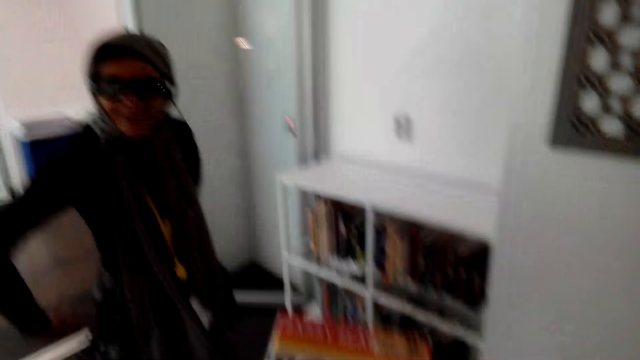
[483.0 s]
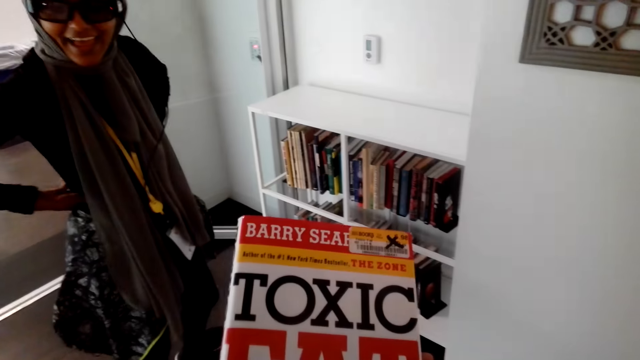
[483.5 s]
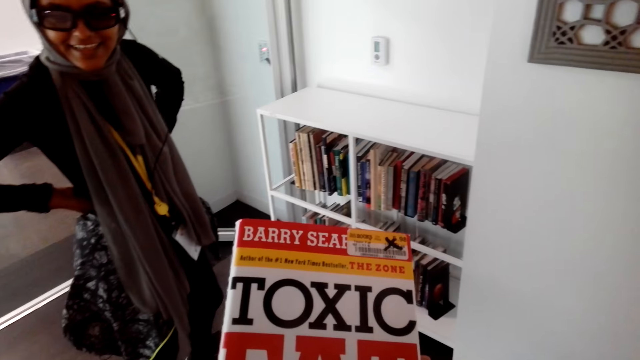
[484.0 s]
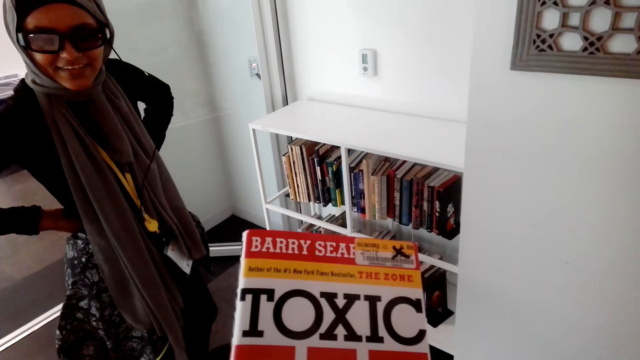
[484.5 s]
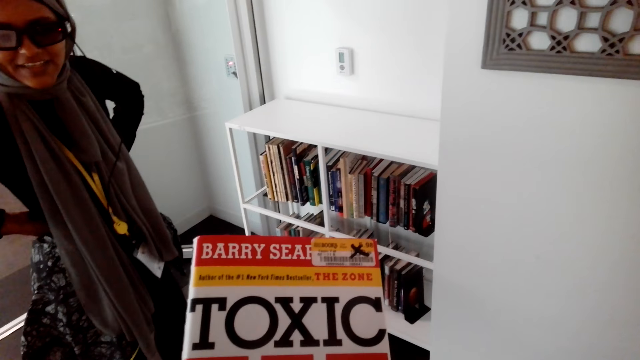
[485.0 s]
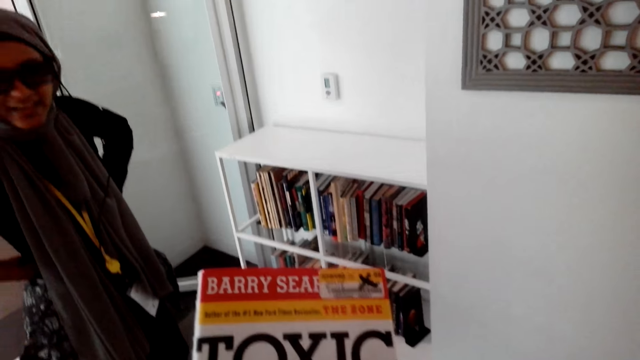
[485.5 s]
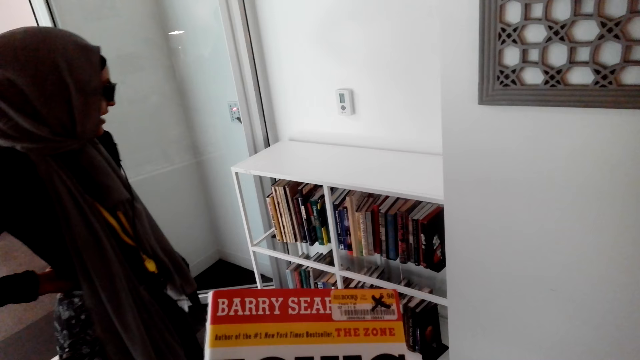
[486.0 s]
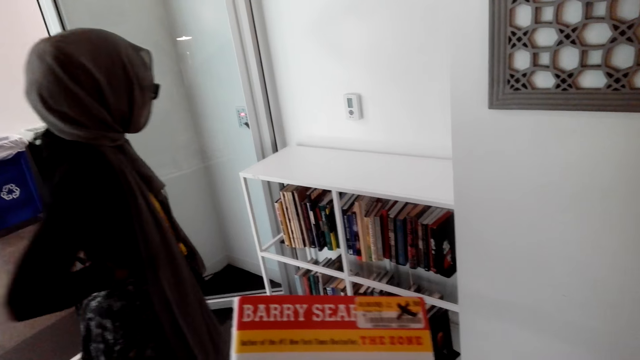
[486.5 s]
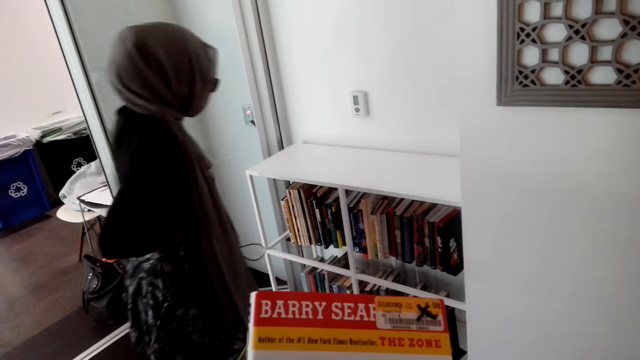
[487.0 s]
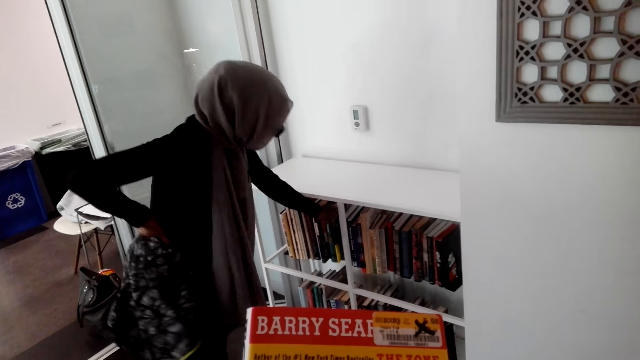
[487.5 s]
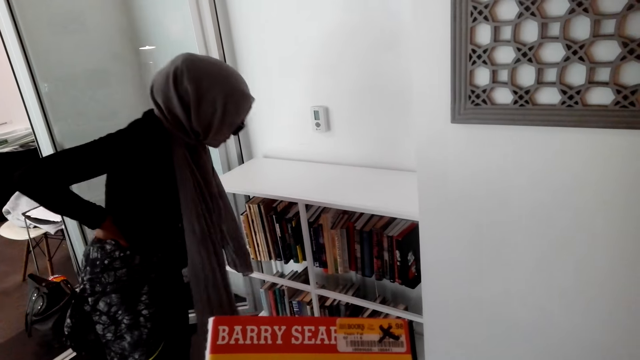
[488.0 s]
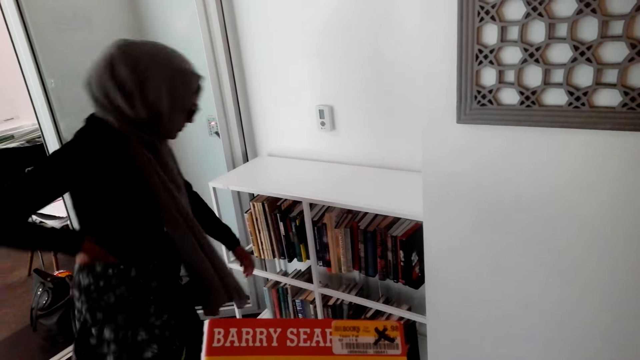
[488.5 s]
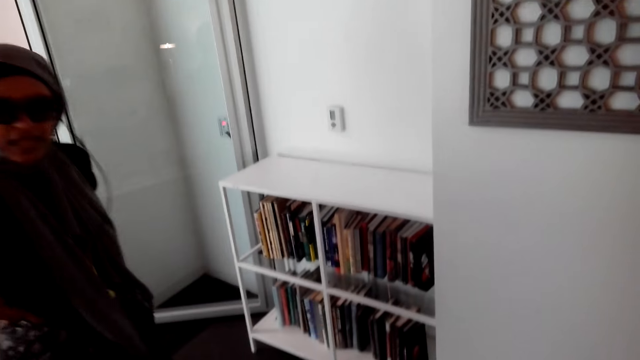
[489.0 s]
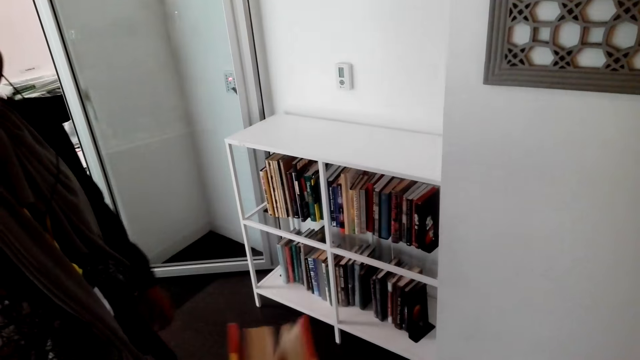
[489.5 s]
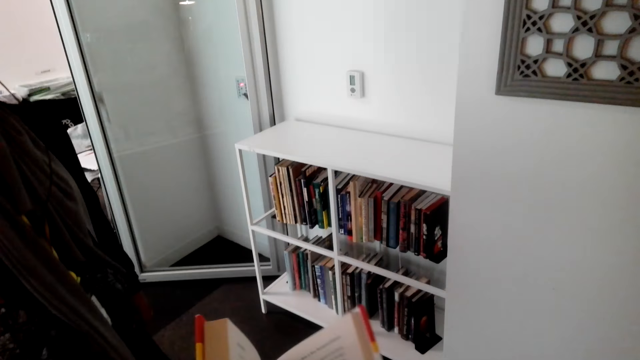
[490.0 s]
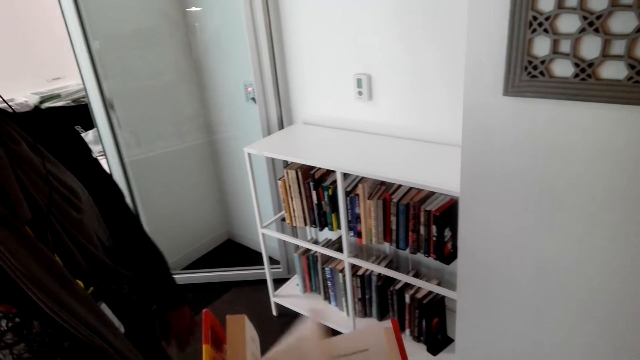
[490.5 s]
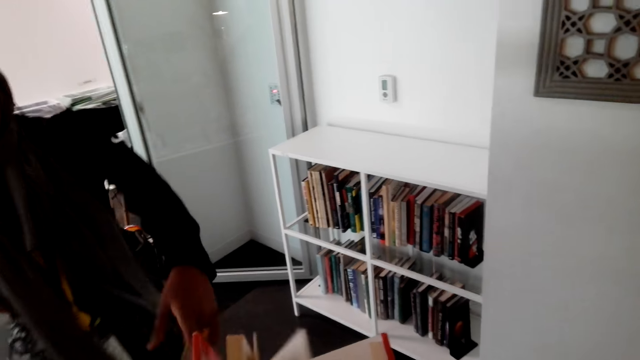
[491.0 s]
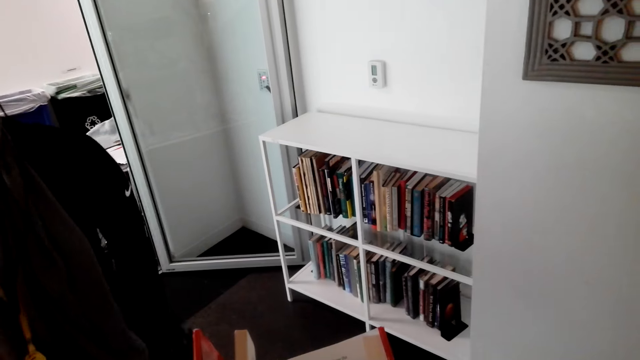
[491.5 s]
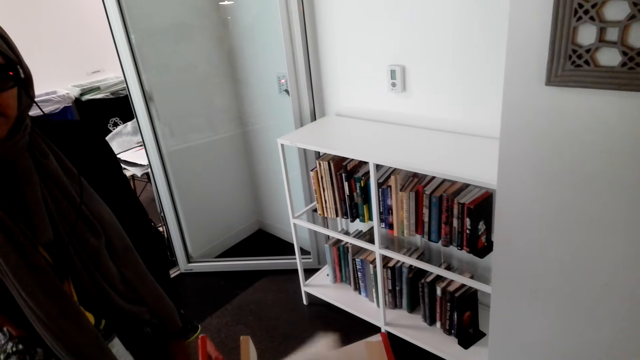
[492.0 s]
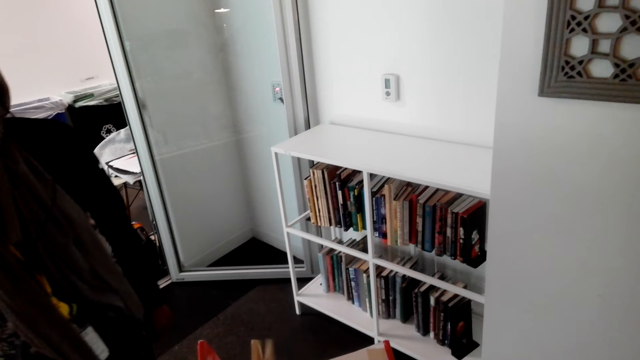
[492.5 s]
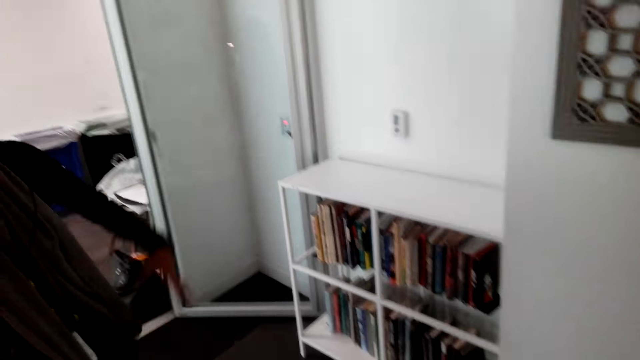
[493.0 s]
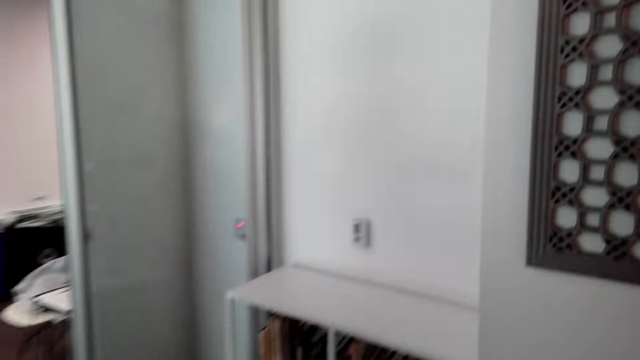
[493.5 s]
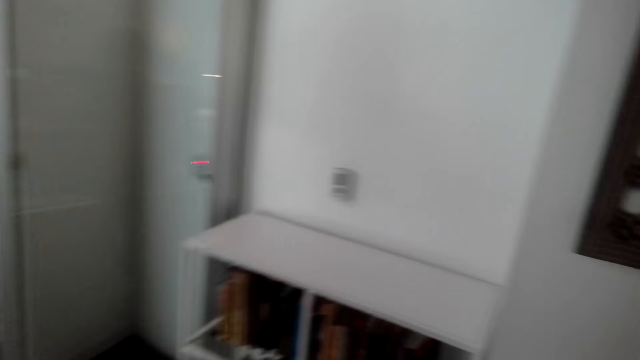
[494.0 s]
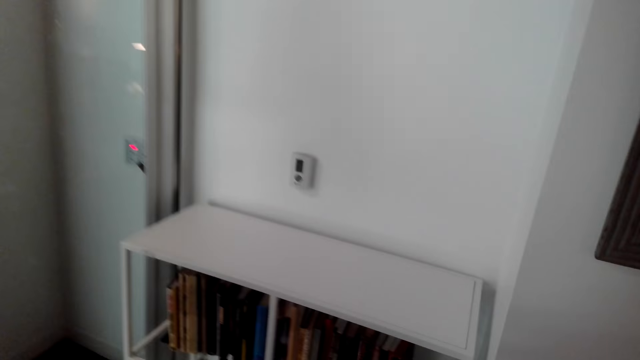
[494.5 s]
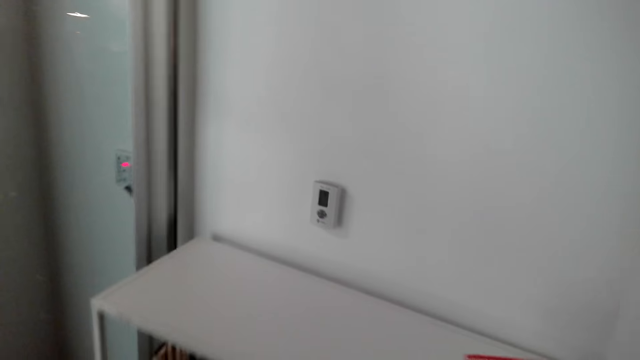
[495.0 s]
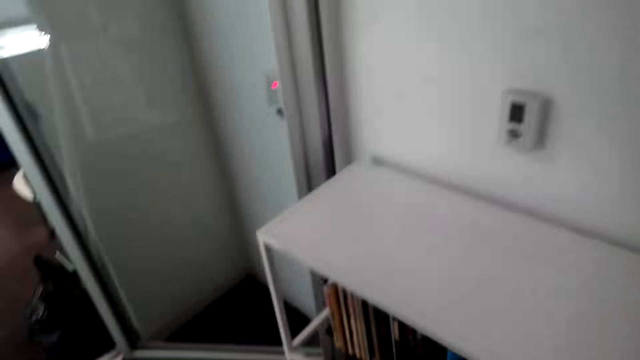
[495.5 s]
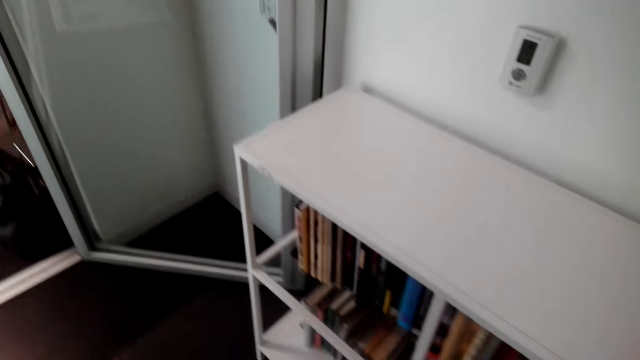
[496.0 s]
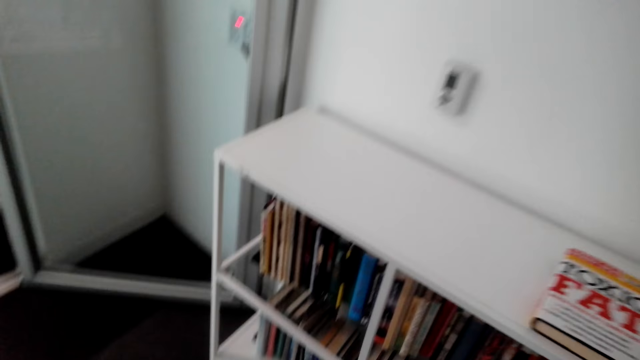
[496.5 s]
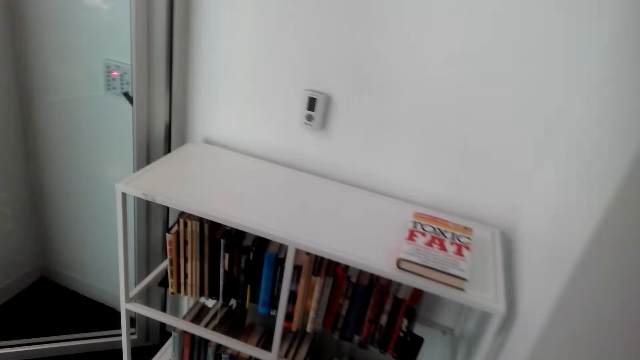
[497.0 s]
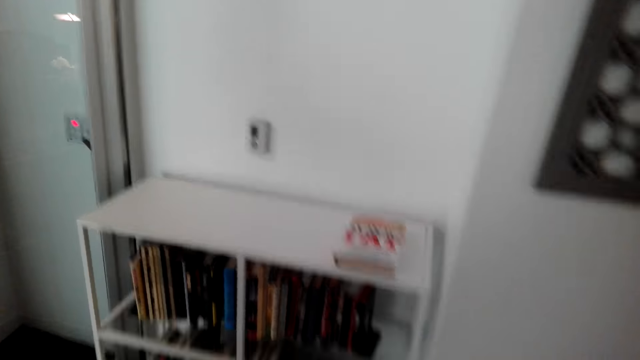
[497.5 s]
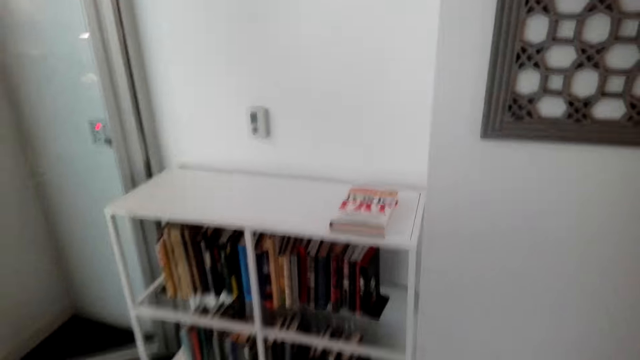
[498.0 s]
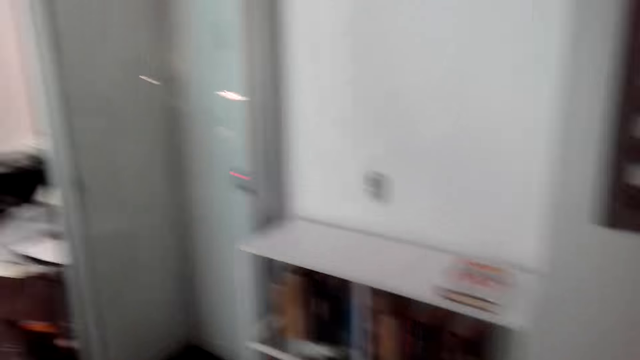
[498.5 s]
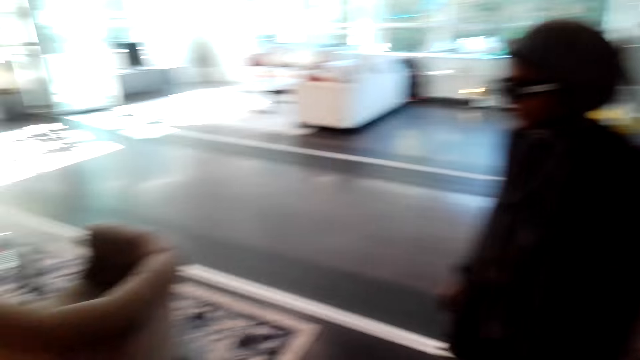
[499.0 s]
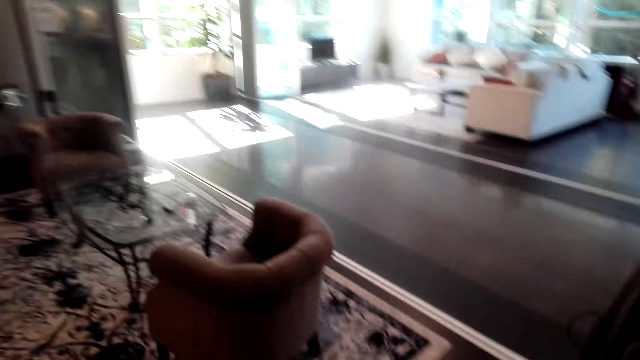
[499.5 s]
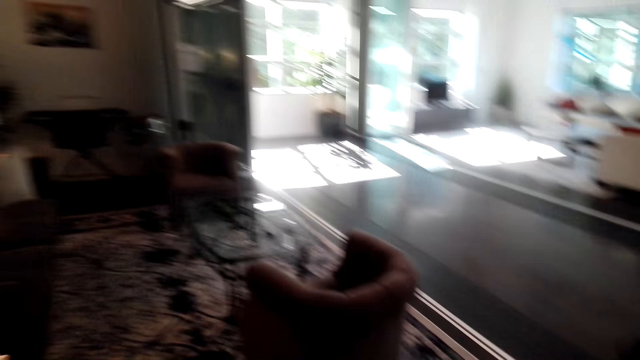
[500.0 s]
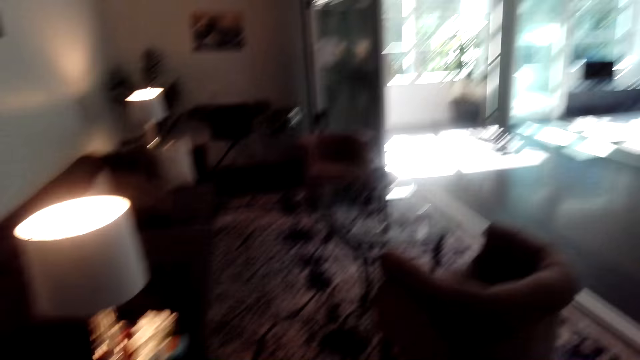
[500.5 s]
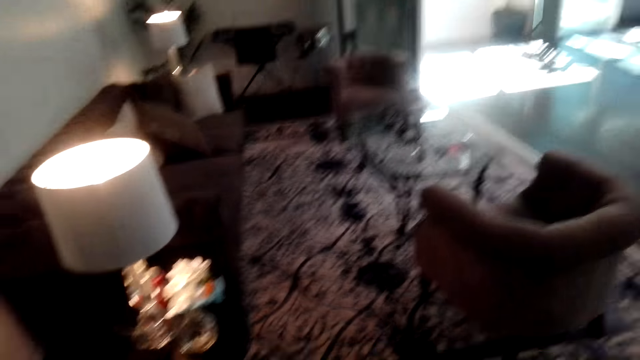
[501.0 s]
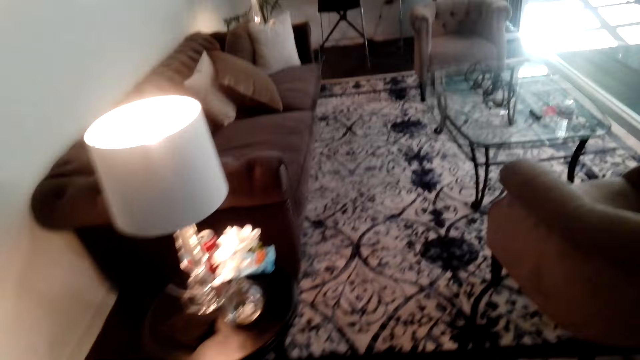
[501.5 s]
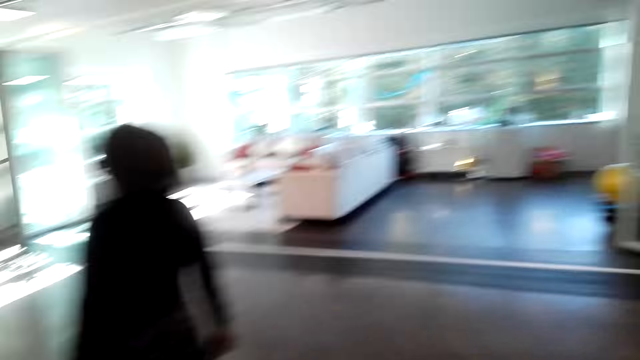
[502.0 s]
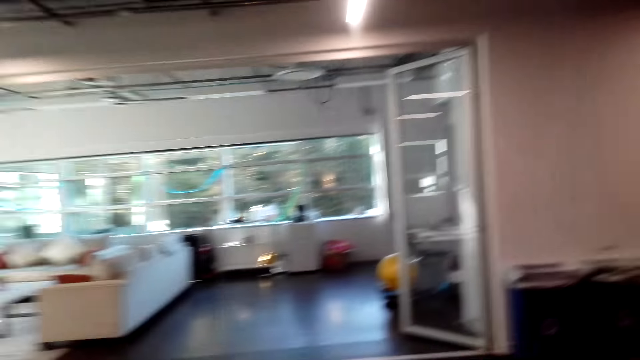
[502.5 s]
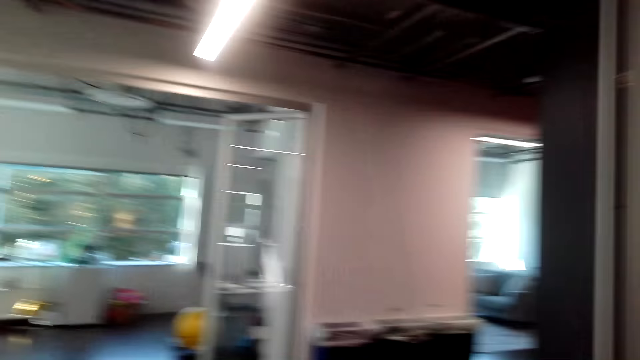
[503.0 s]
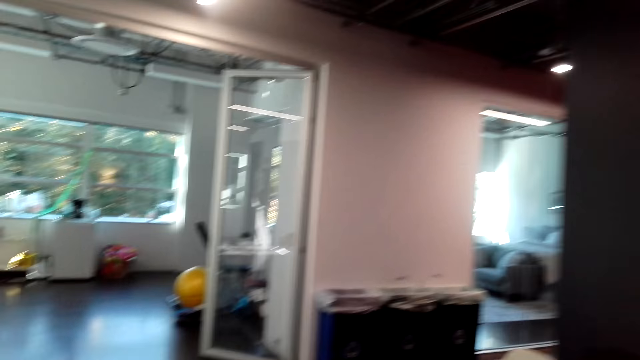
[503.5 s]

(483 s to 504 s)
The camera wearer looks at the book. A person touches a book in the shelf. The camera wearer opens the book. They put the book on the bookshelf. They look around.
